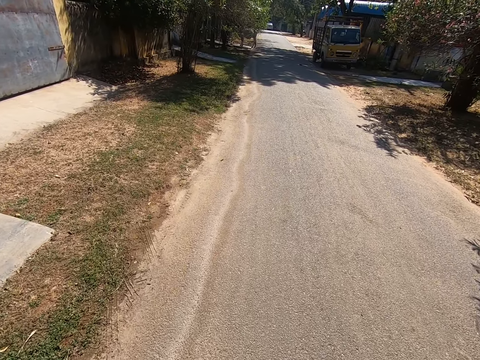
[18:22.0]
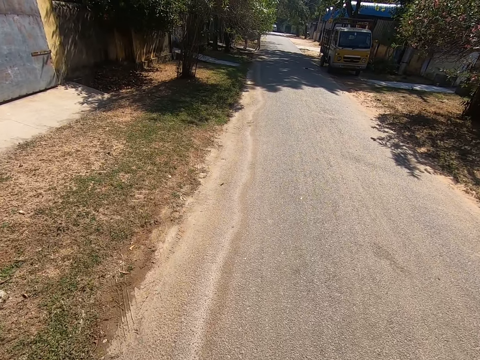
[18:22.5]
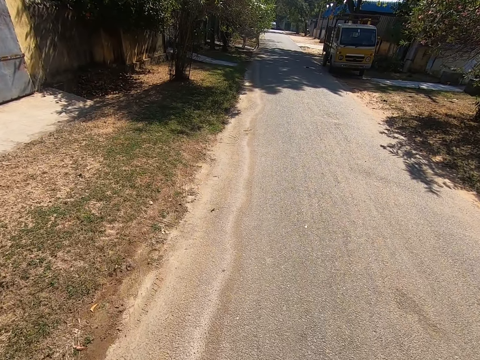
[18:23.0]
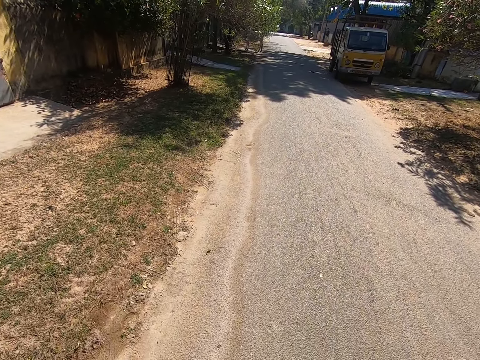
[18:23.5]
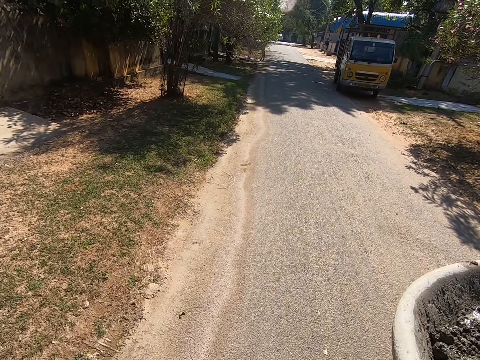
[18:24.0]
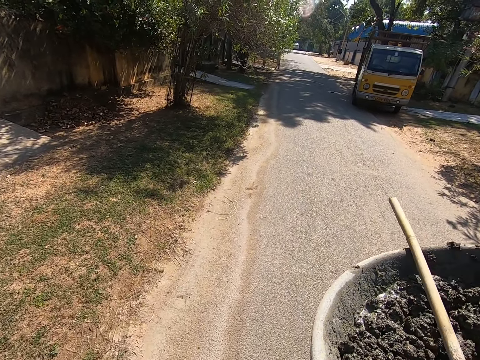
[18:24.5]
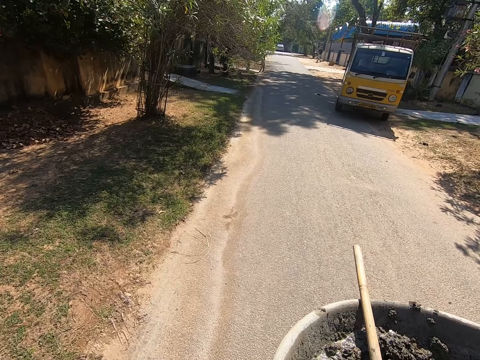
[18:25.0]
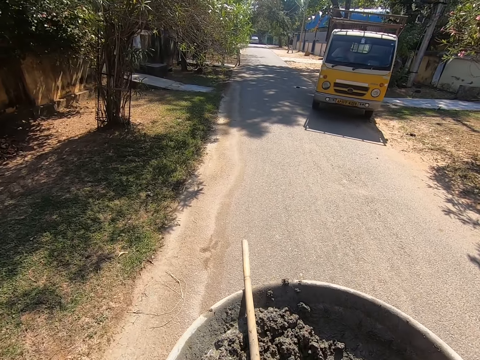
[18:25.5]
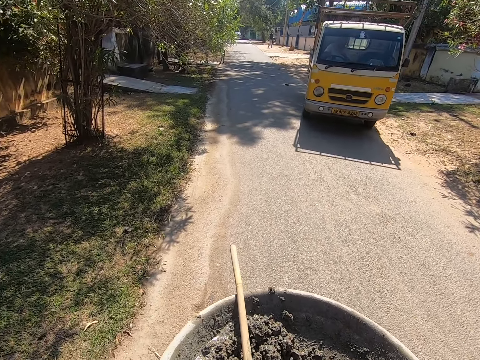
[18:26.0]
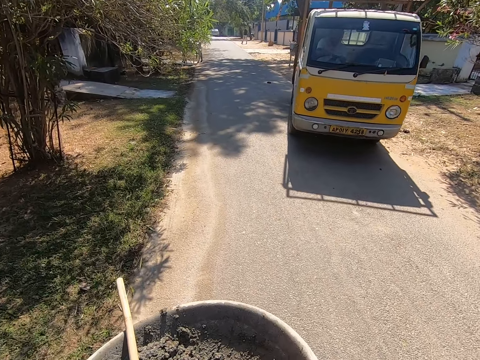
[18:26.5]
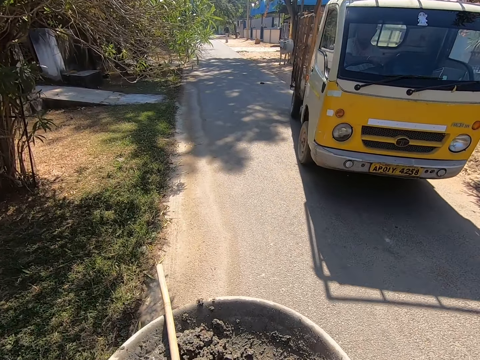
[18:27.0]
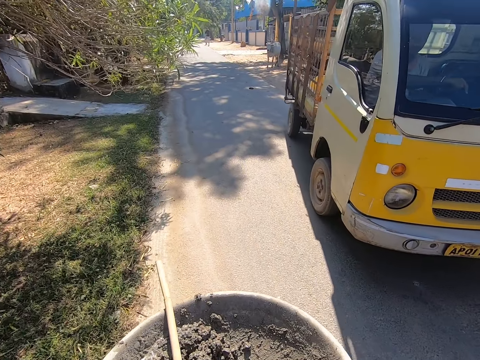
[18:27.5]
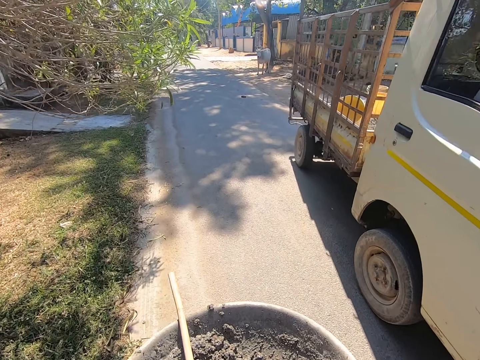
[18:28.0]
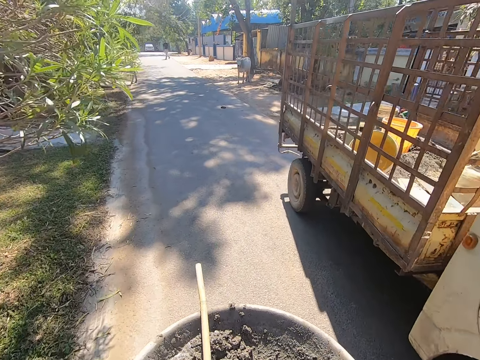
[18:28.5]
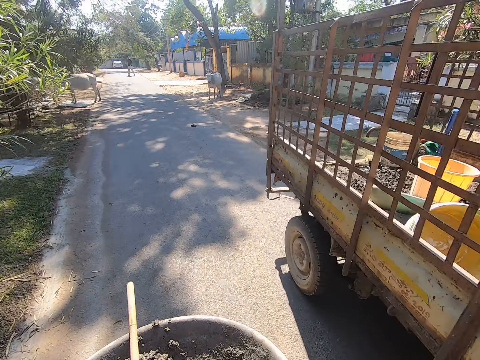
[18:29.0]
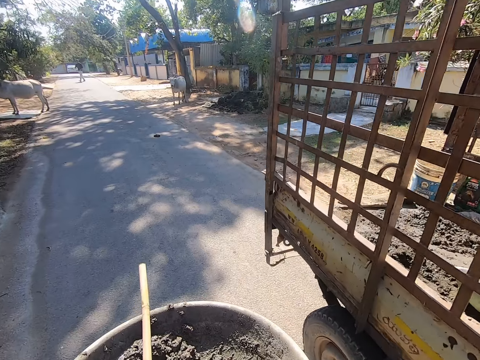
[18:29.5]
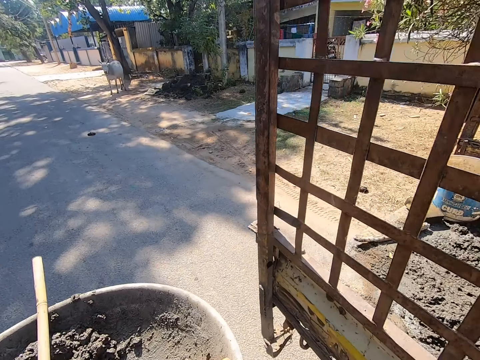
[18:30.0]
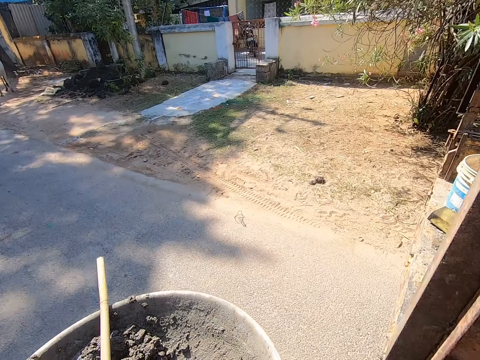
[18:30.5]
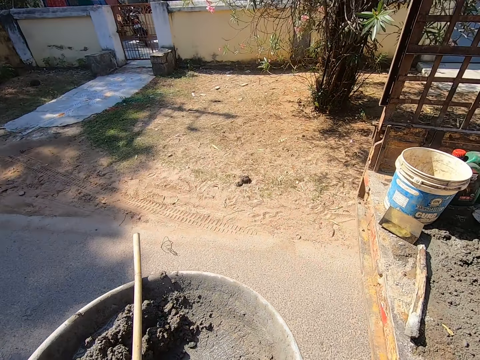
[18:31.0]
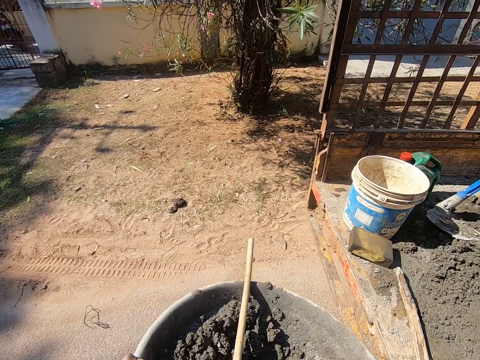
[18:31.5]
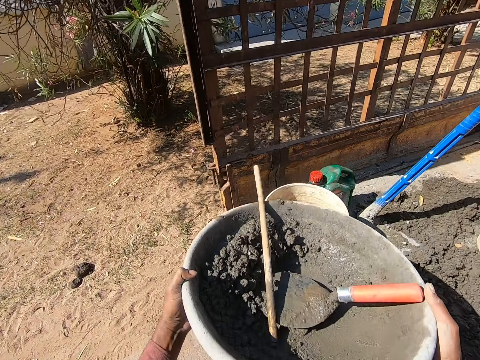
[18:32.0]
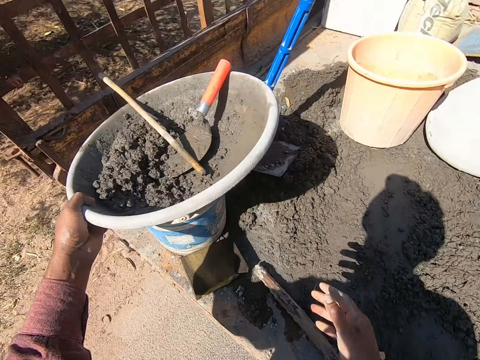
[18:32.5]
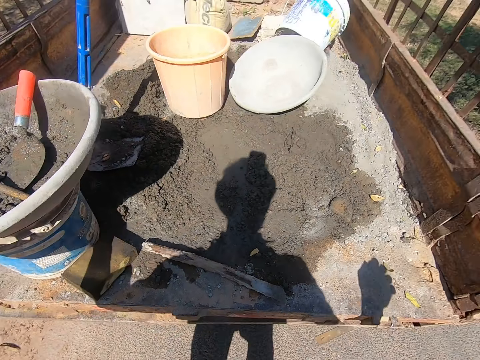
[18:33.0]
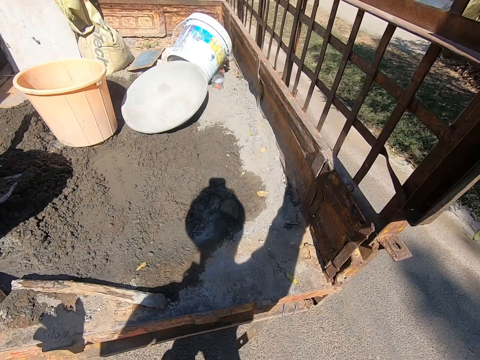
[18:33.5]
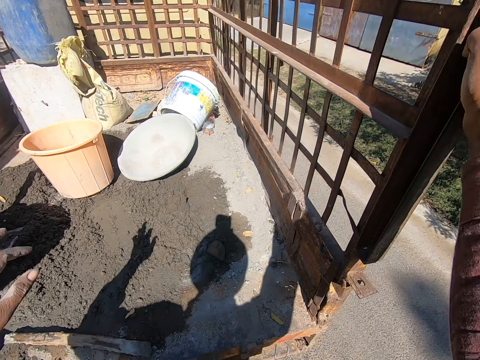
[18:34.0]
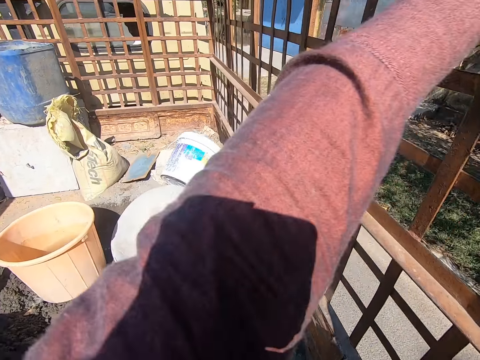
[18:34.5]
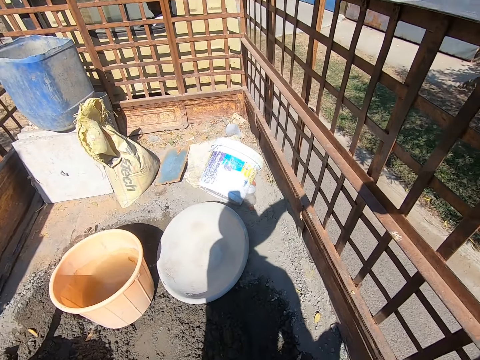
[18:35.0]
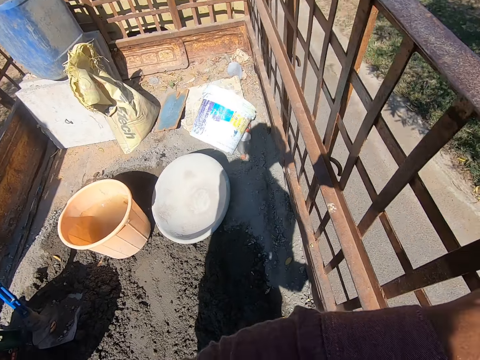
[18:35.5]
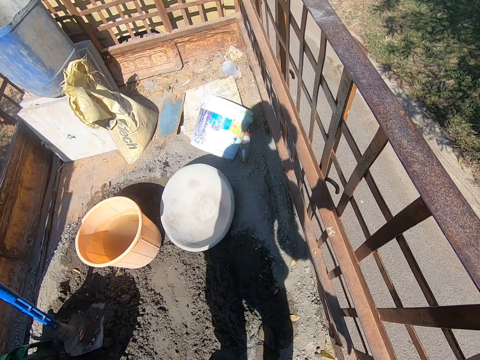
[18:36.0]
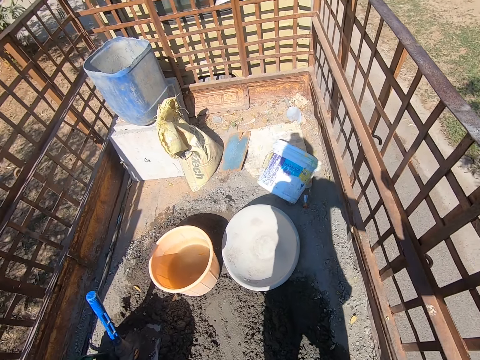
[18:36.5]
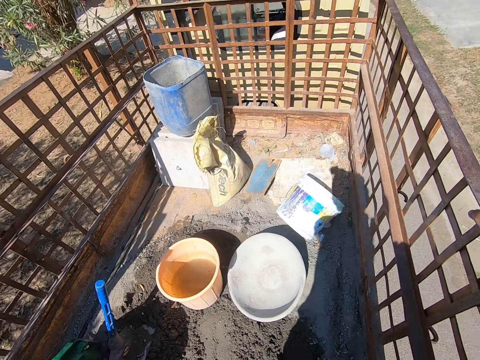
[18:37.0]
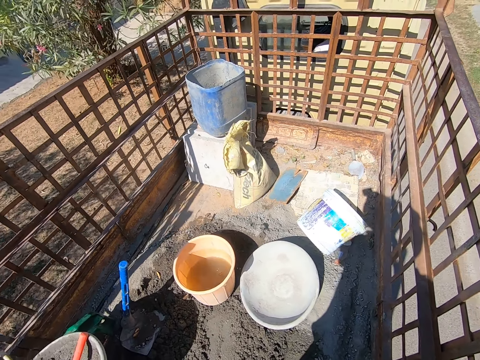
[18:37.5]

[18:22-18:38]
The camera wearer moves a basin with mortar. They look at a truck. They carry the basin with mortar. They look at the truck. They carry the basin with mortar. They look at the truck. They get in the lorry. They put the basin on a bucket in the lorry. They move a hand. They climb the truck. They stand on the truck.

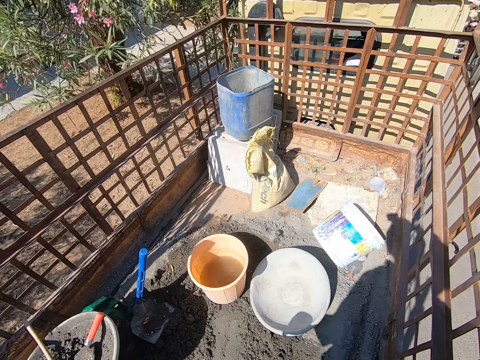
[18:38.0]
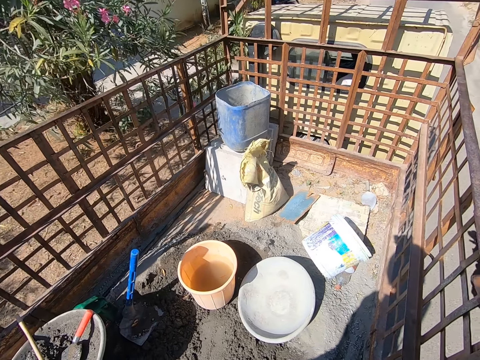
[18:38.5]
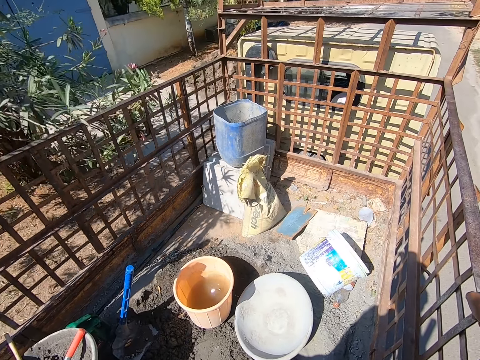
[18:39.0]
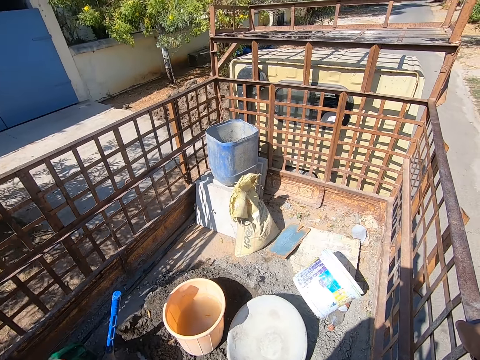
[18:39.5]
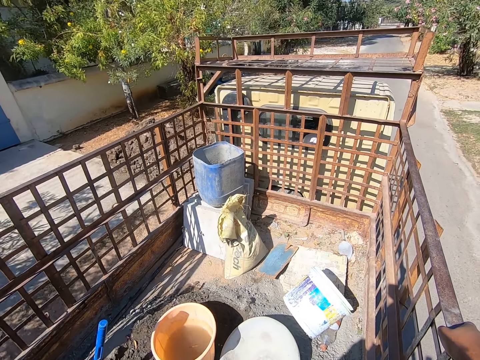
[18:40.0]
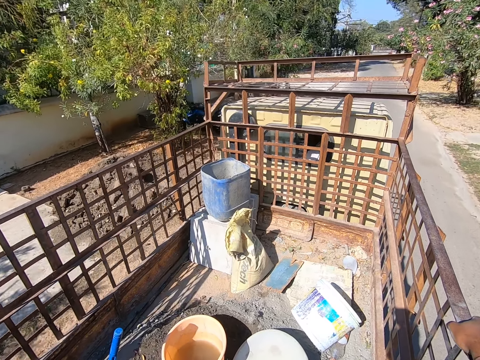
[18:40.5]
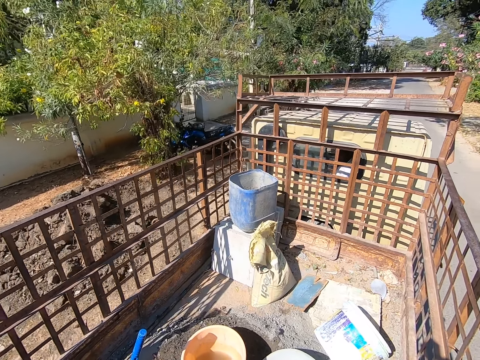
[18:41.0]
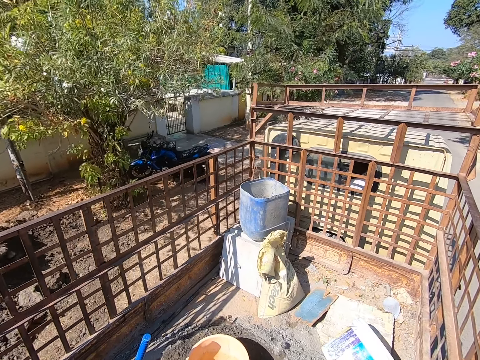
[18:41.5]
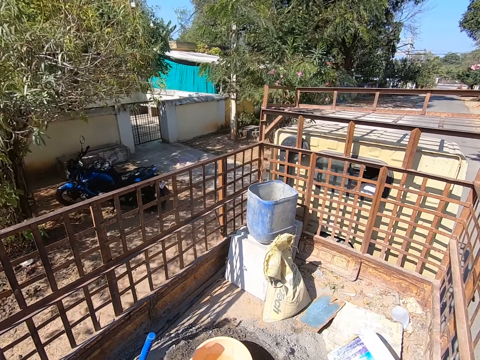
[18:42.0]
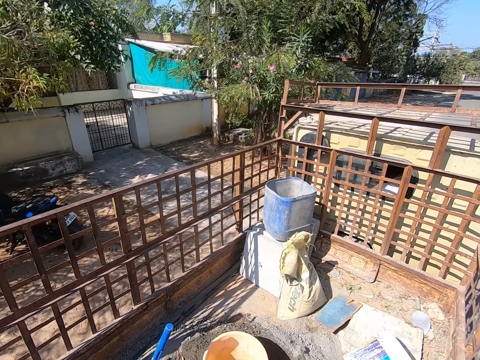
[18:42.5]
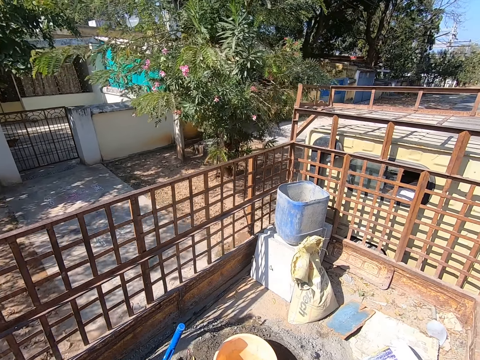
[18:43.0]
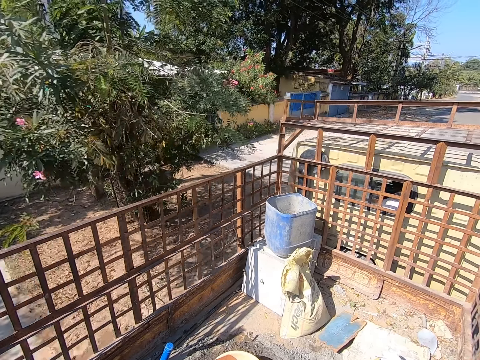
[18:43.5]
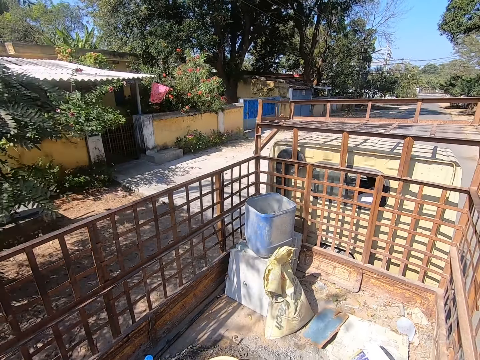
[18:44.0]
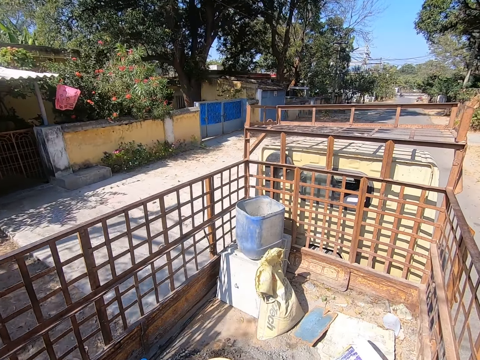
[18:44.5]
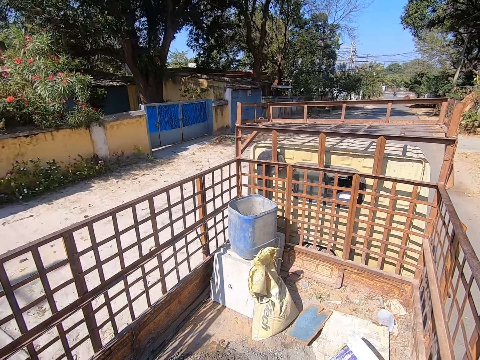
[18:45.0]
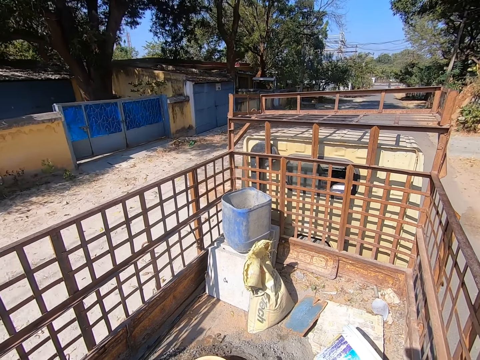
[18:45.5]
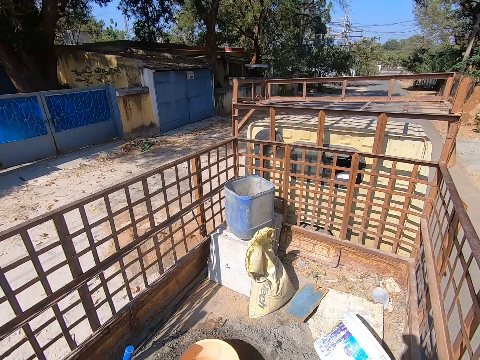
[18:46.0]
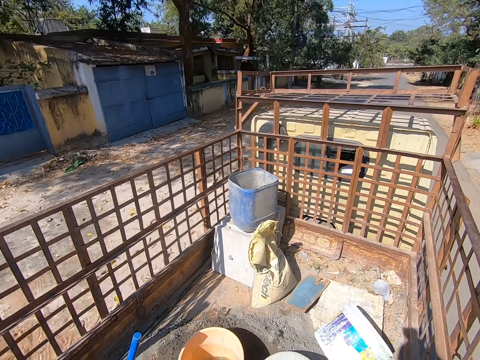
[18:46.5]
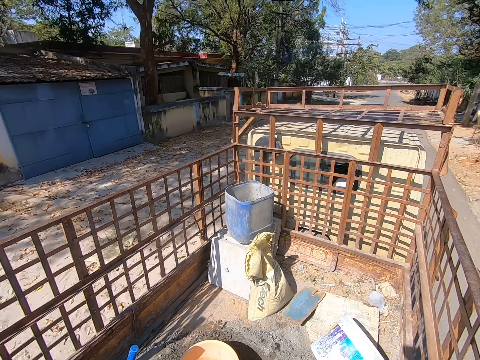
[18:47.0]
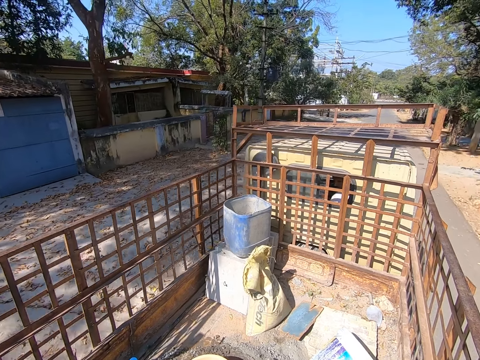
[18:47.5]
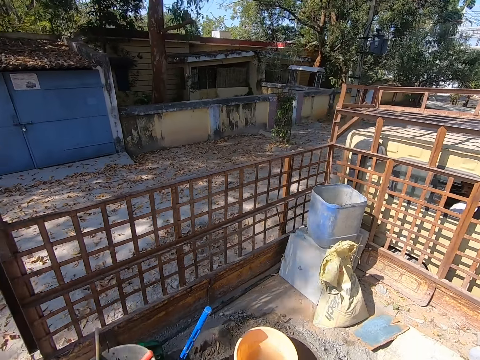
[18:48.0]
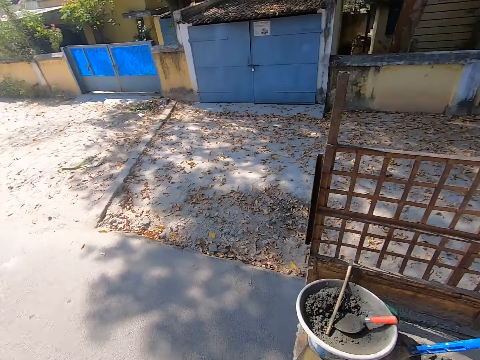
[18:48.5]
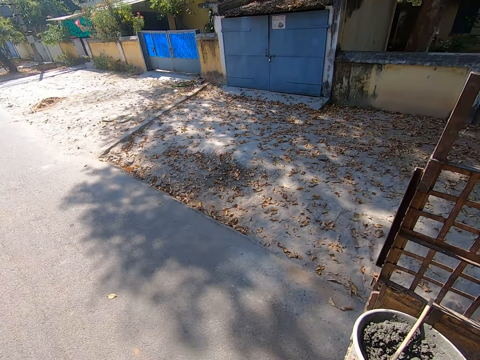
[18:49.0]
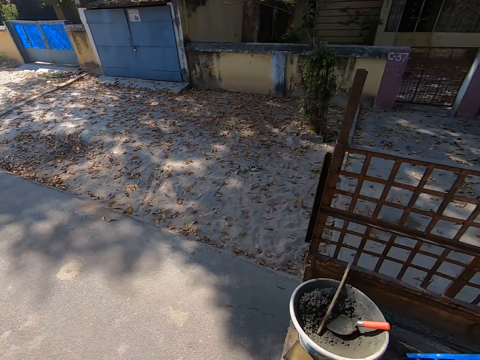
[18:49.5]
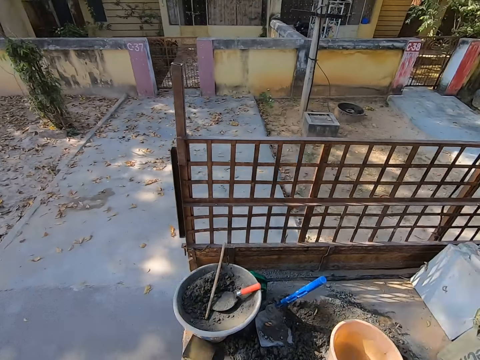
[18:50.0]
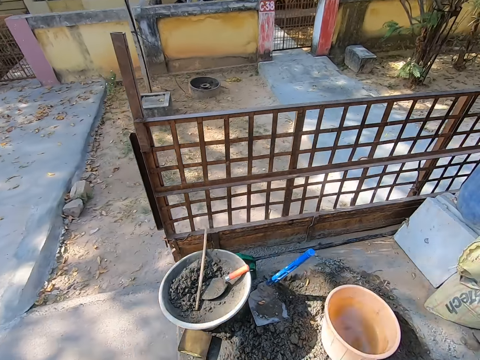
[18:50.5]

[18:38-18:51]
The camera wearer looks at a bucket with water. They look around. They look at a bag of cement. They look at a wall fencing. They look at a gate.
